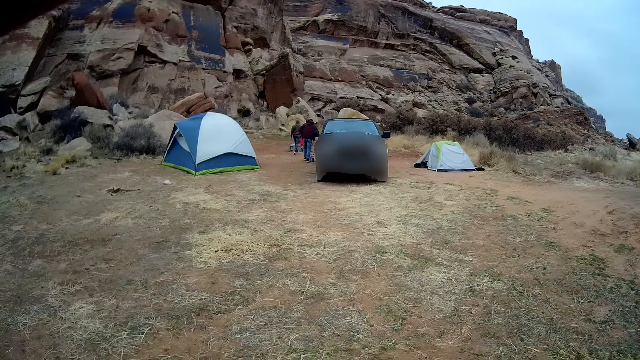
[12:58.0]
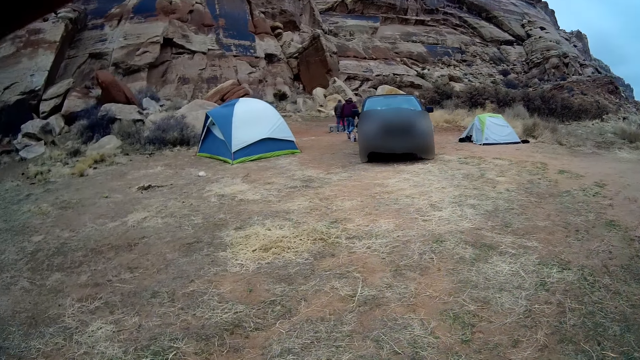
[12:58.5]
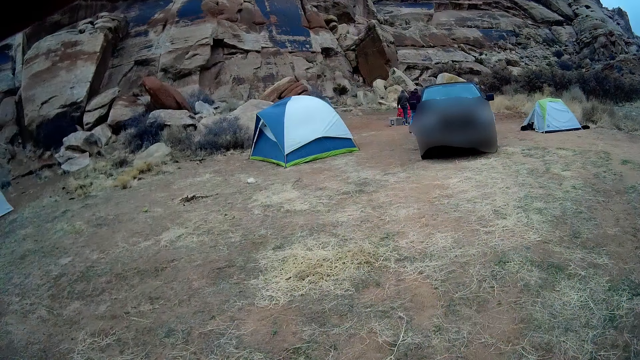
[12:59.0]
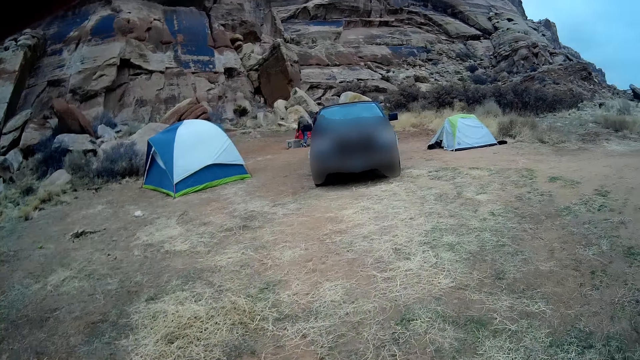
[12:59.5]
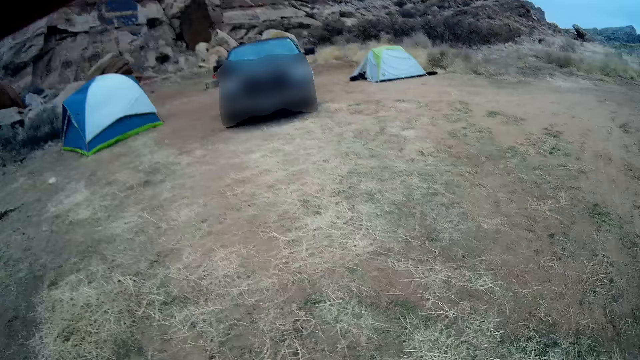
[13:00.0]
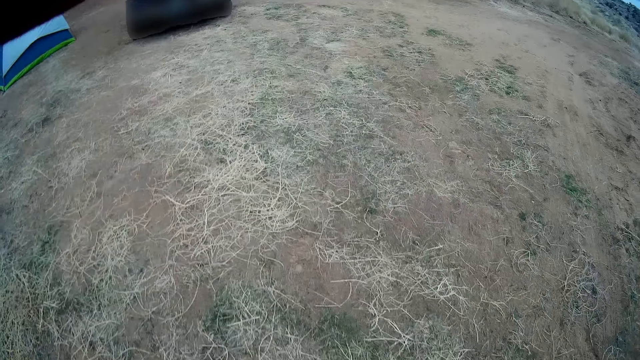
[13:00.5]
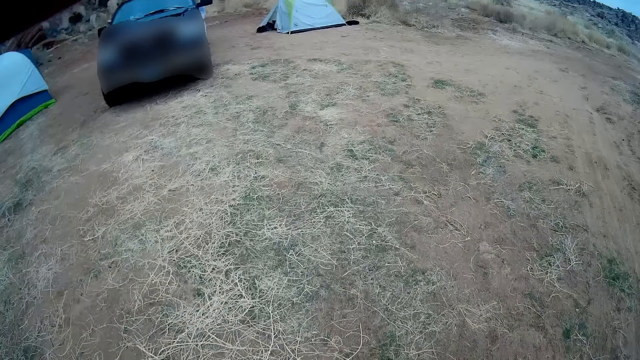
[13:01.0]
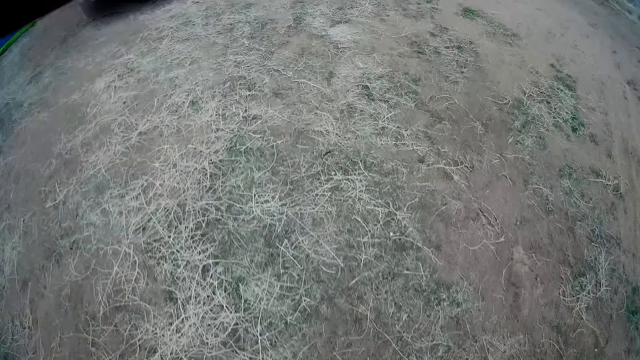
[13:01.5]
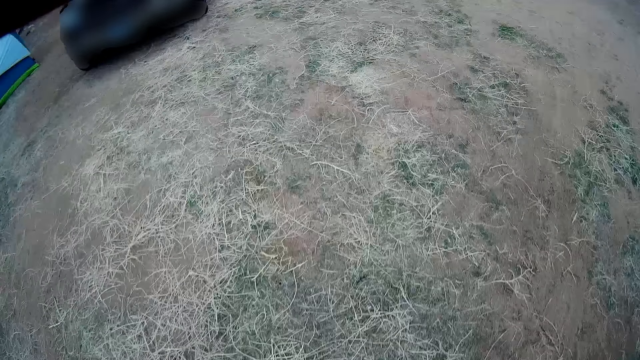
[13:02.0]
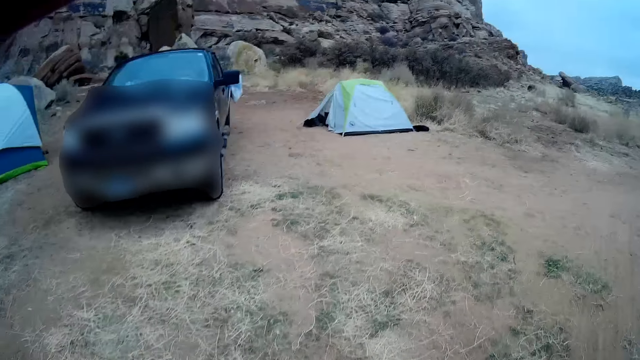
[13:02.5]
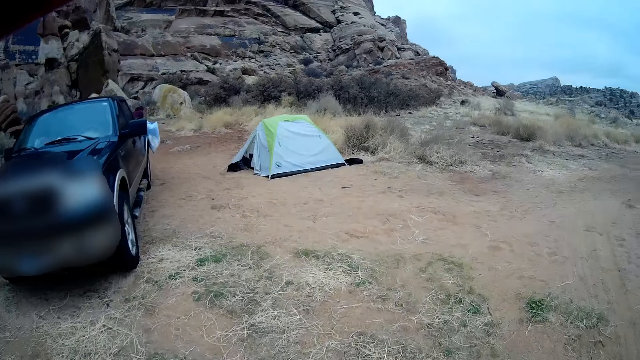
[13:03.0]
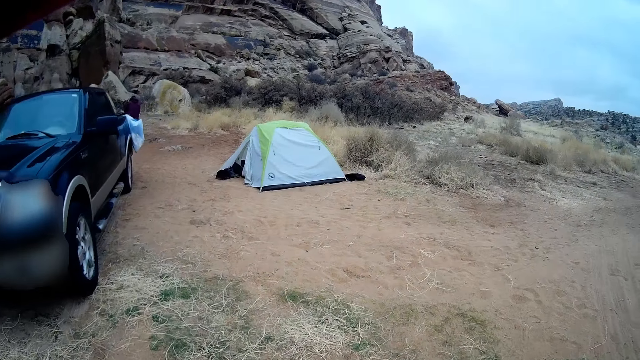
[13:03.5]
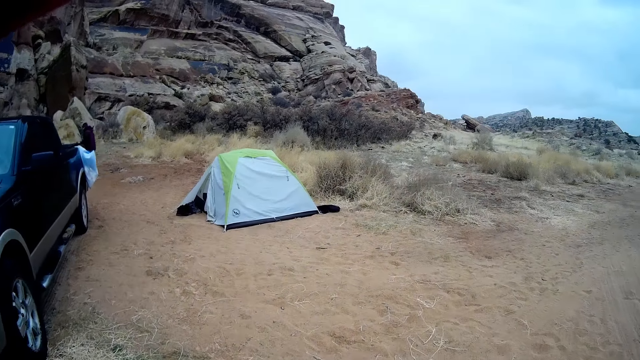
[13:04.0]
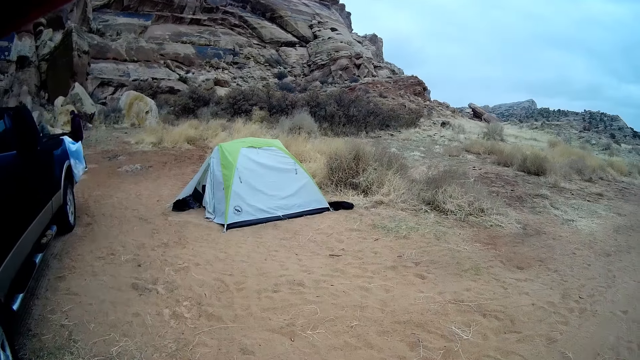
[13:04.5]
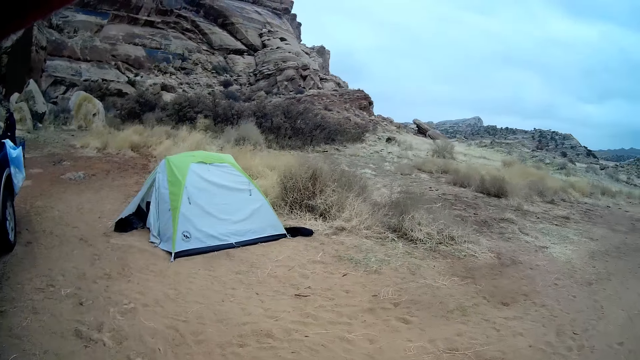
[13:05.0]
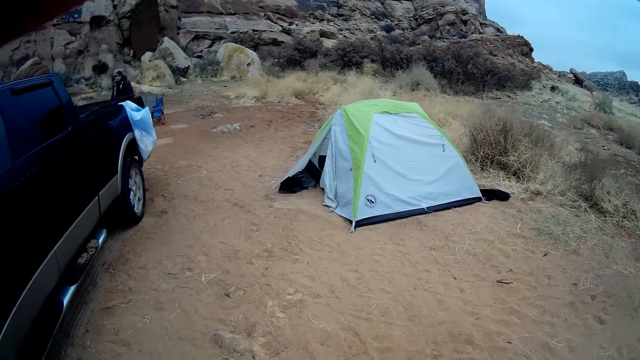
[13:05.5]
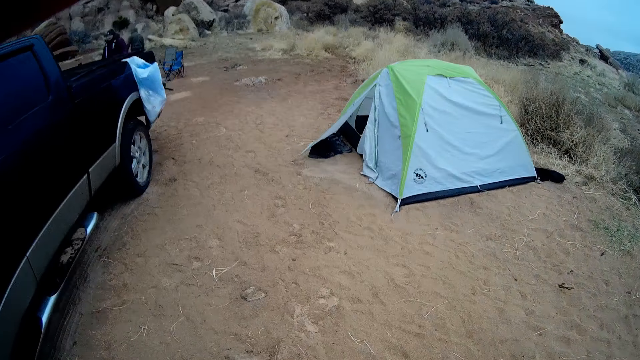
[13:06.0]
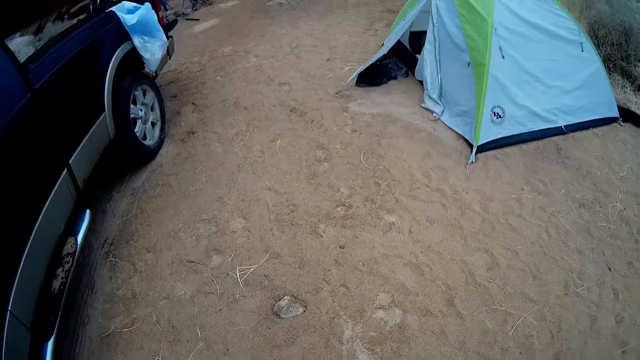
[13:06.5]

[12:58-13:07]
The camera wearer turns around. They walk towards the tent.

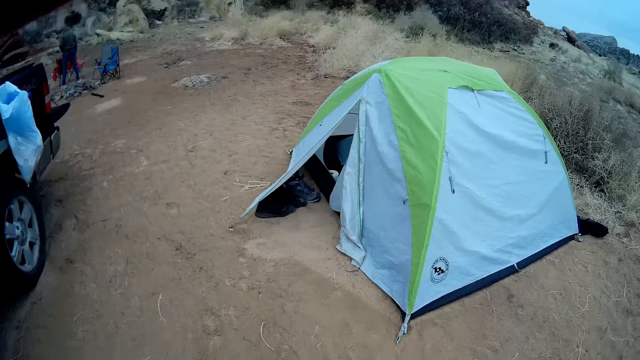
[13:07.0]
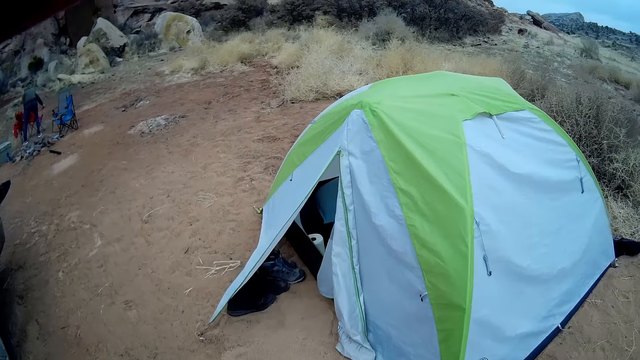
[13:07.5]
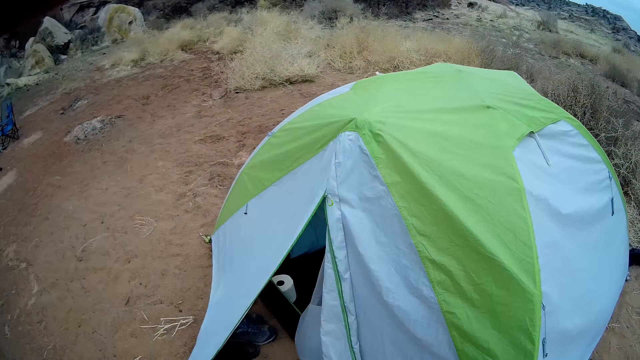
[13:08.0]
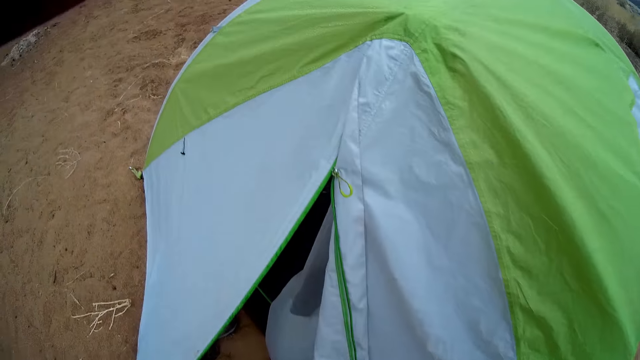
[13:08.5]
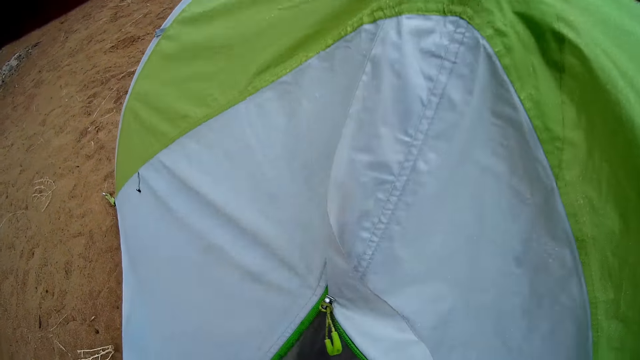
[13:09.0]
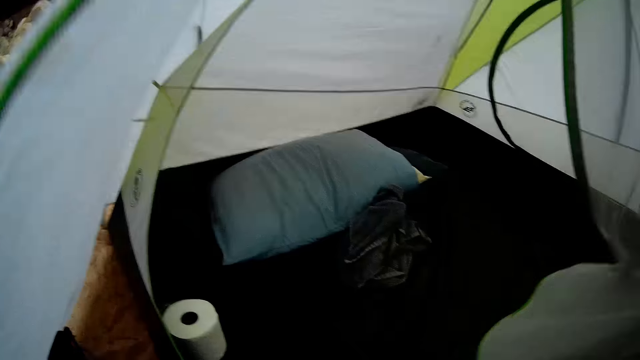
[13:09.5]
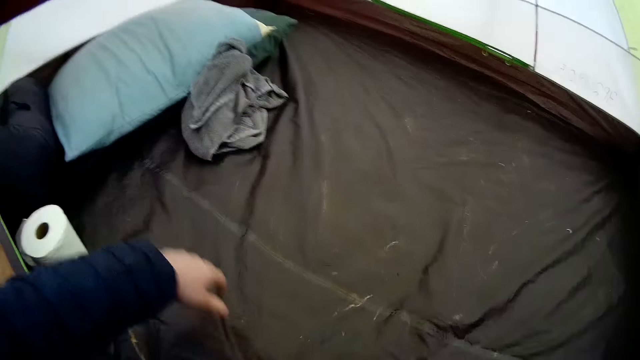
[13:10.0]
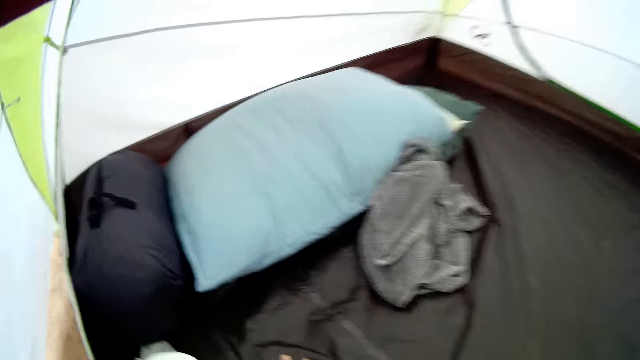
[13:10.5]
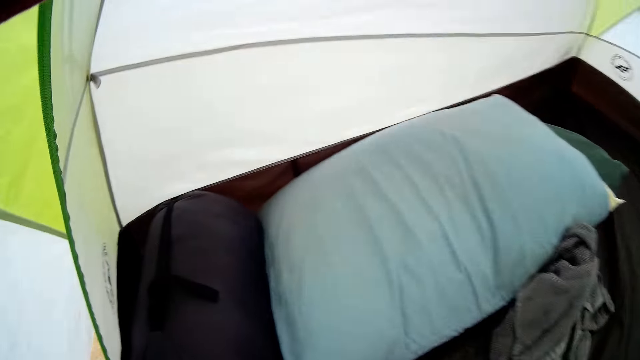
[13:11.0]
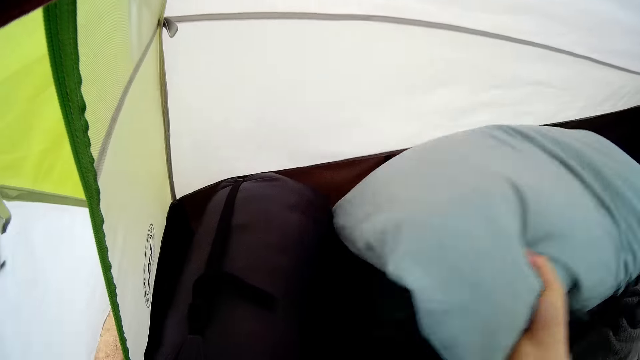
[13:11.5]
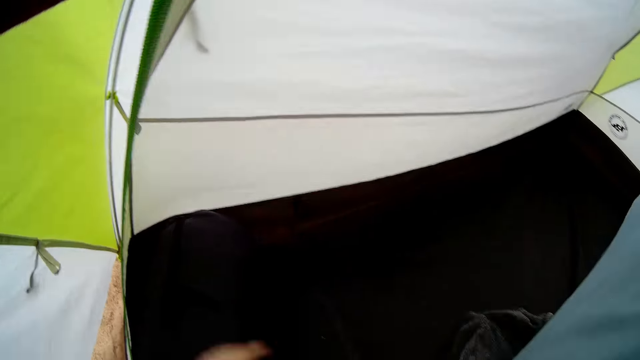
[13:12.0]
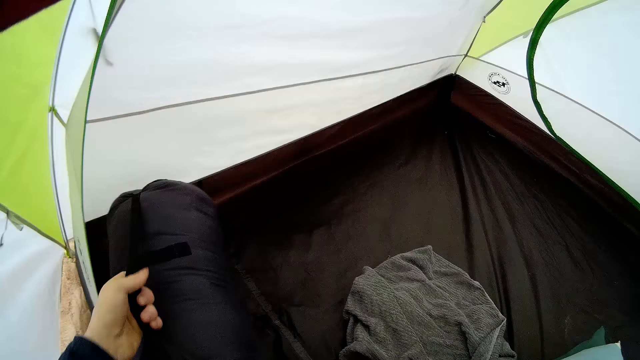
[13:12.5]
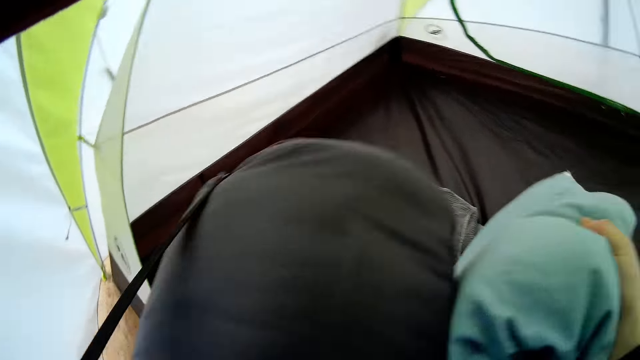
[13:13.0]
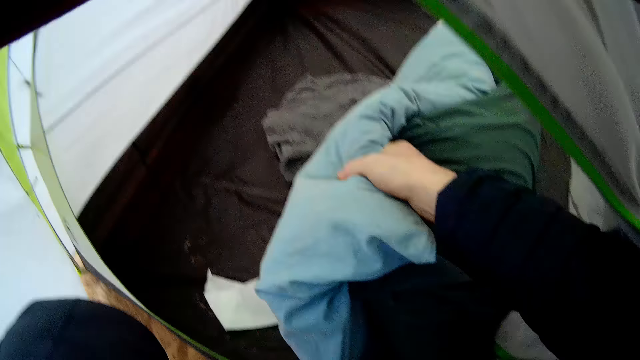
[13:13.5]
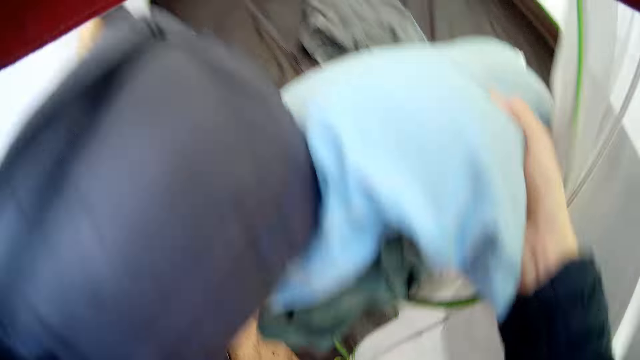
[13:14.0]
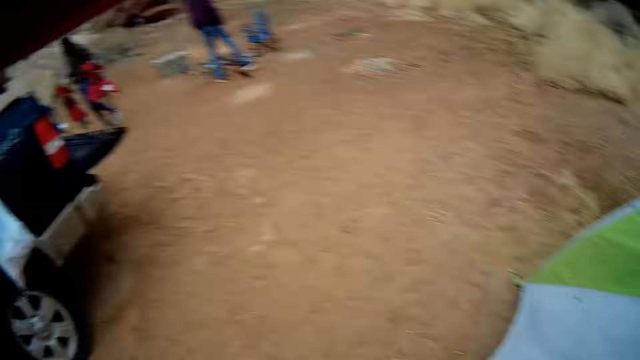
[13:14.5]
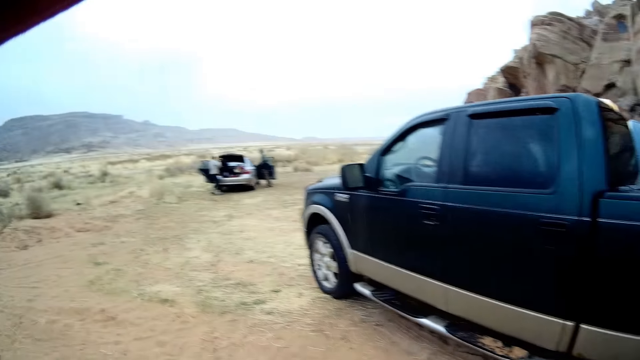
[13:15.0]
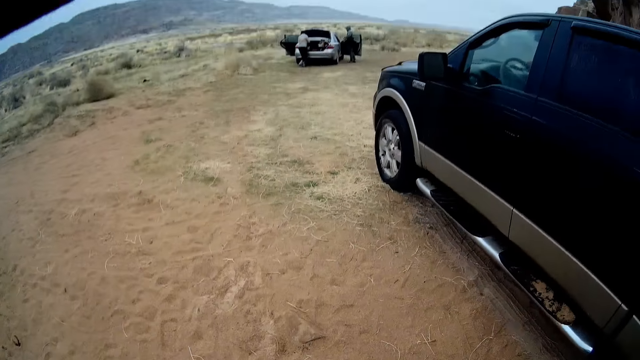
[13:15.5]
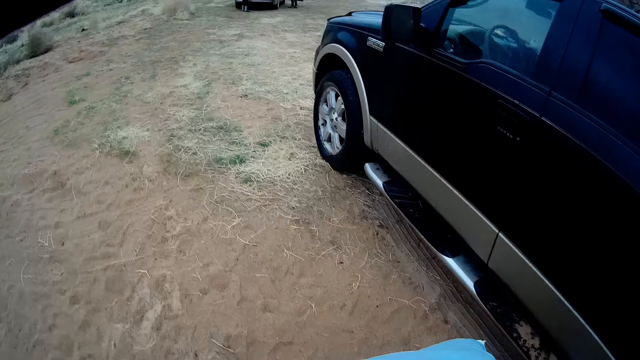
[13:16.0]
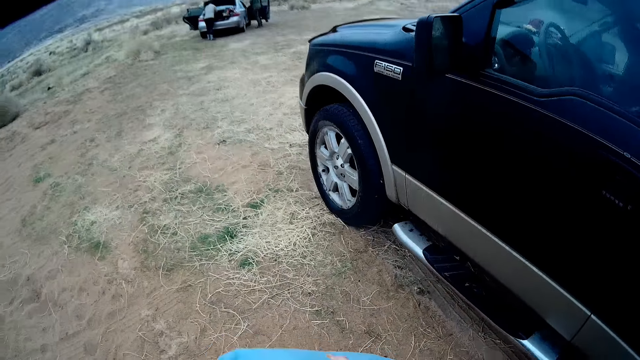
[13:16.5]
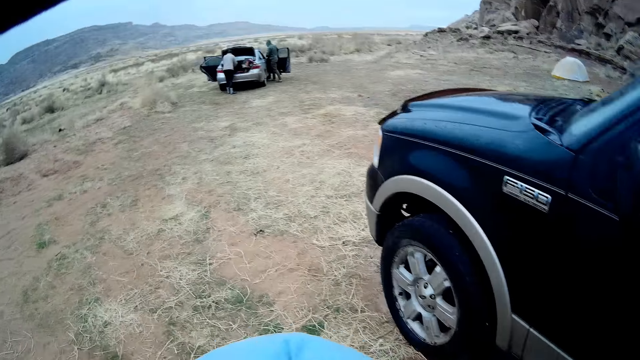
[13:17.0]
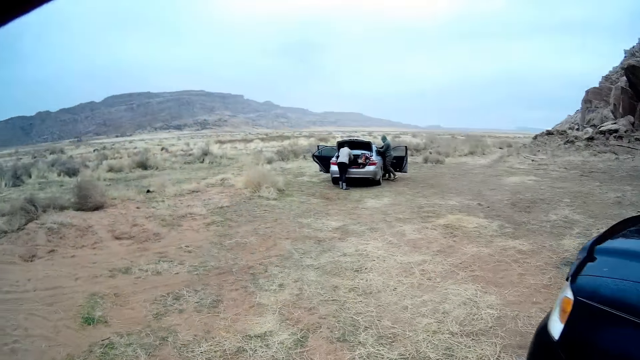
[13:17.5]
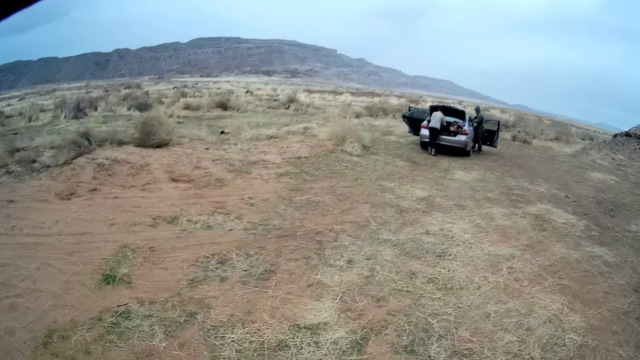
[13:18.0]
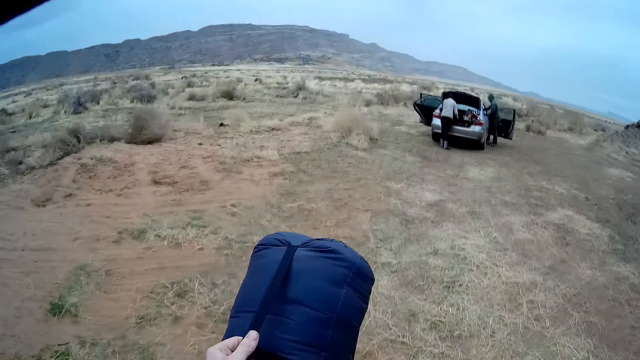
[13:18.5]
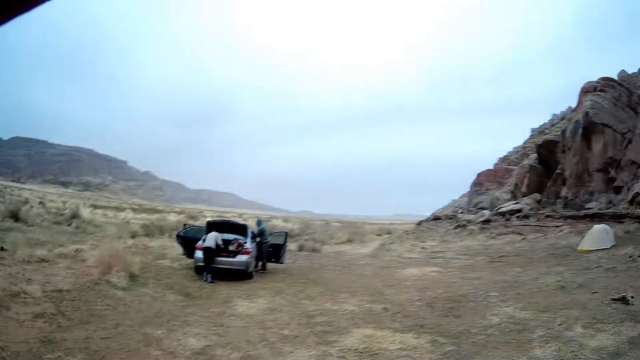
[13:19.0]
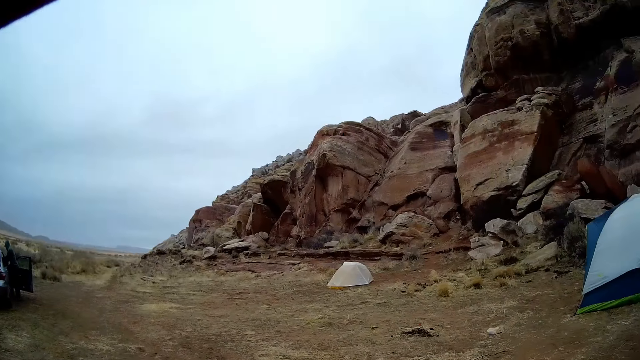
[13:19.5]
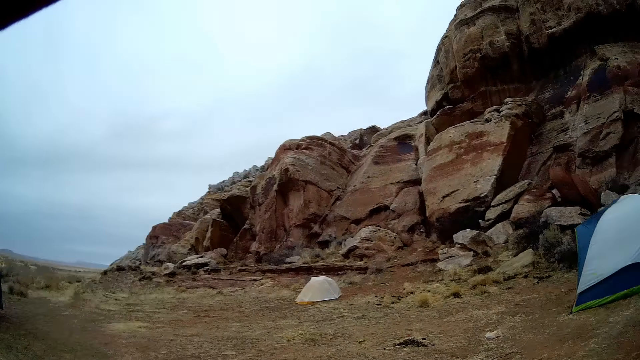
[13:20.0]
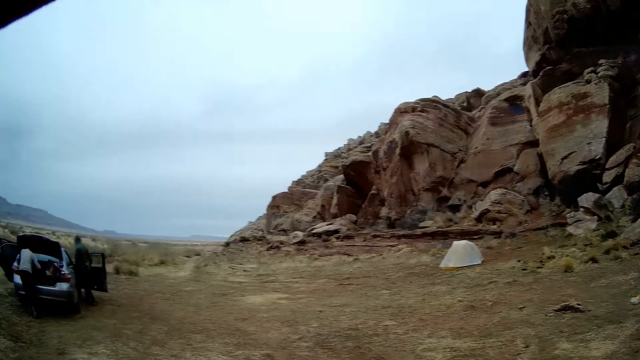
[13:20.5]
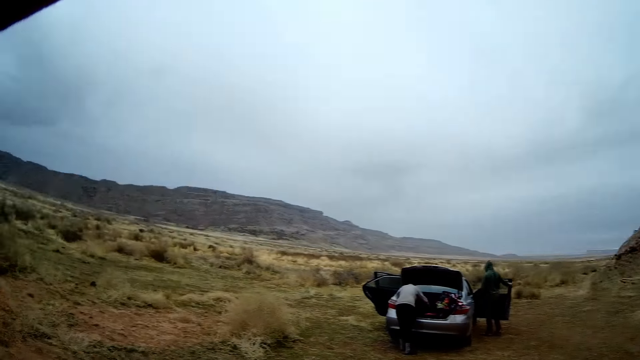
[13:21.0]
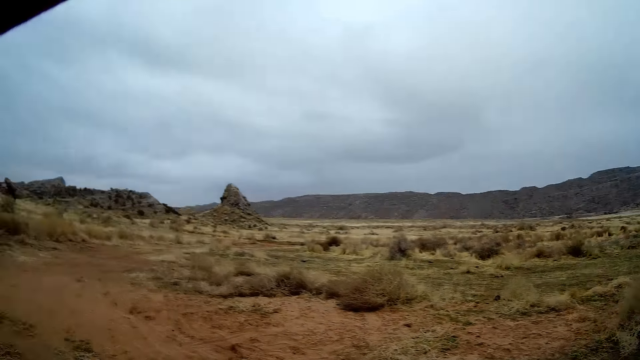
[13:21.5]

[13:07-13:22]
The camera wearer enters the camp tent. They take a pillow. They take a bag. They walk towards the car.
